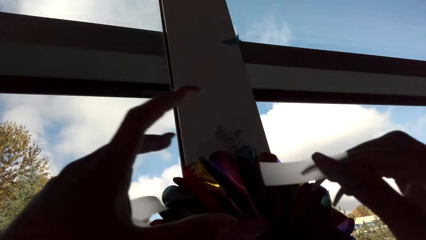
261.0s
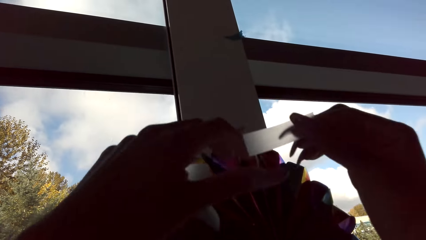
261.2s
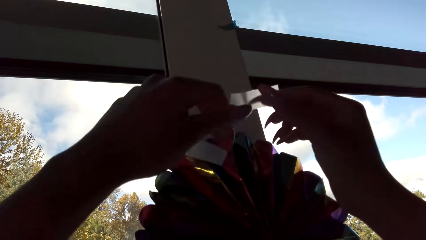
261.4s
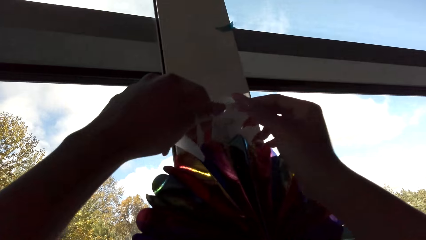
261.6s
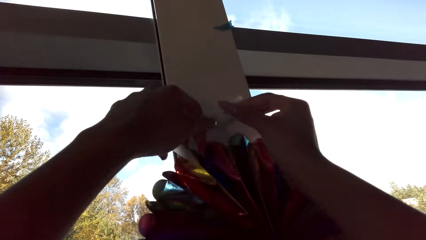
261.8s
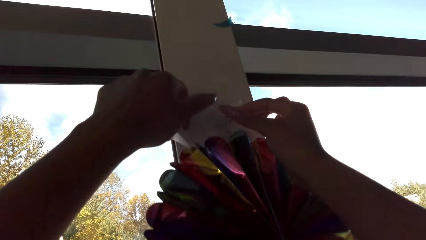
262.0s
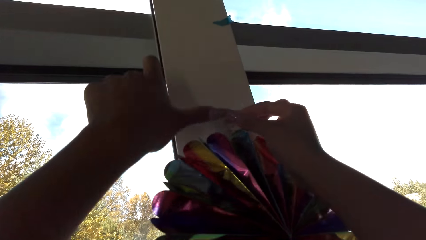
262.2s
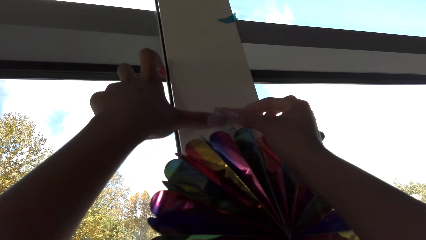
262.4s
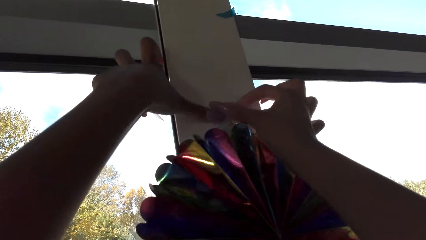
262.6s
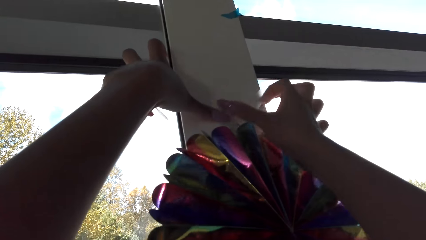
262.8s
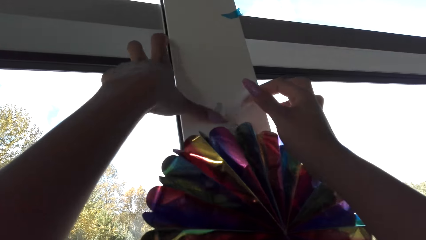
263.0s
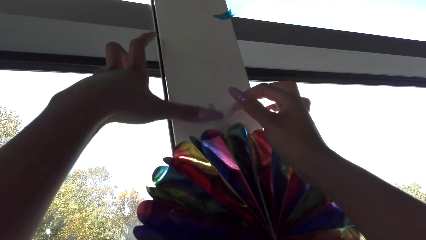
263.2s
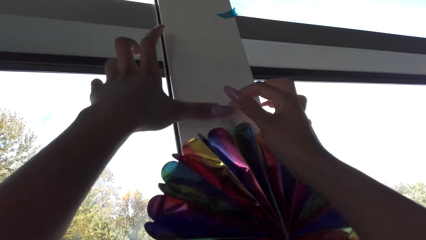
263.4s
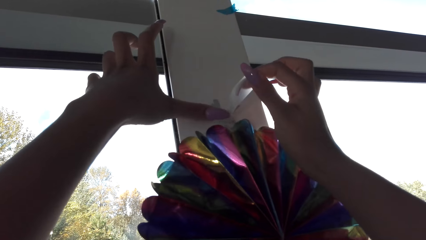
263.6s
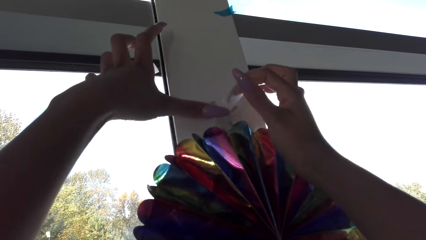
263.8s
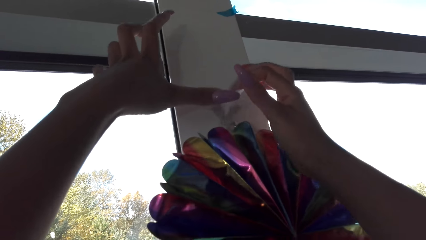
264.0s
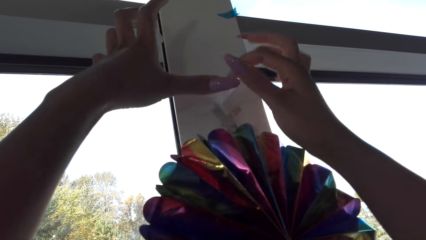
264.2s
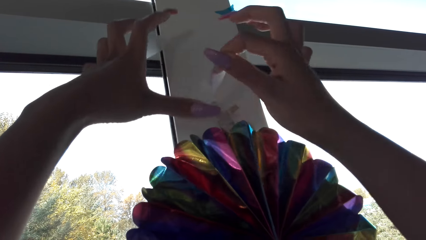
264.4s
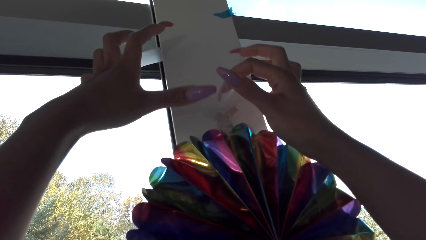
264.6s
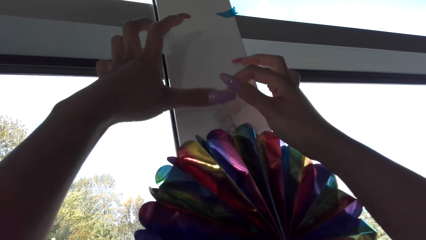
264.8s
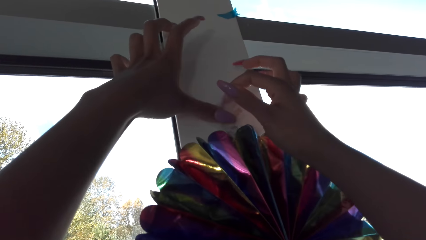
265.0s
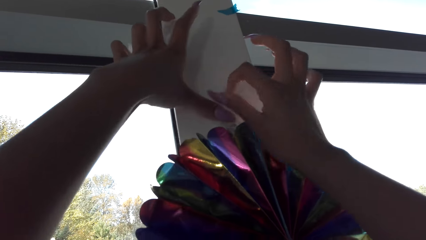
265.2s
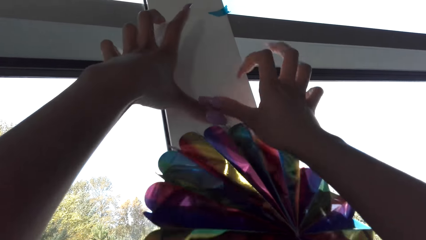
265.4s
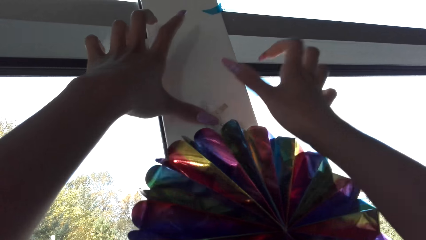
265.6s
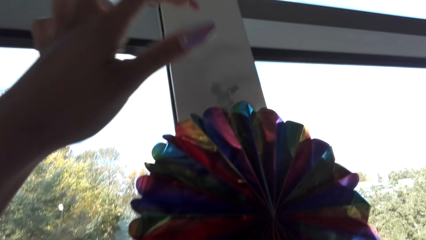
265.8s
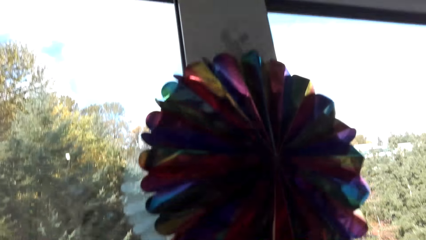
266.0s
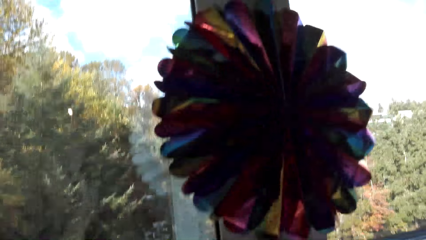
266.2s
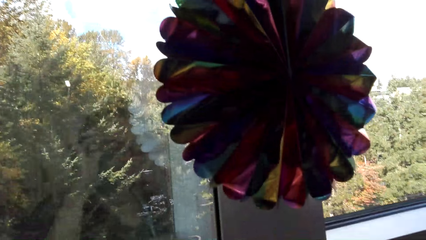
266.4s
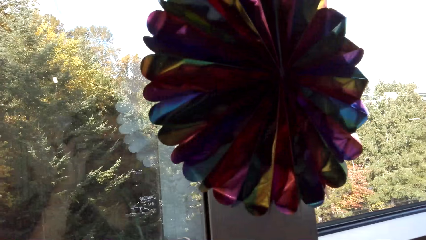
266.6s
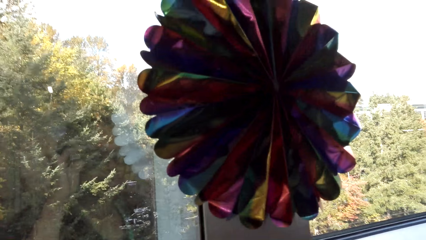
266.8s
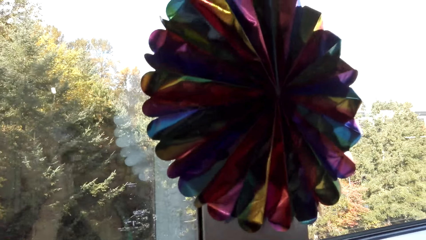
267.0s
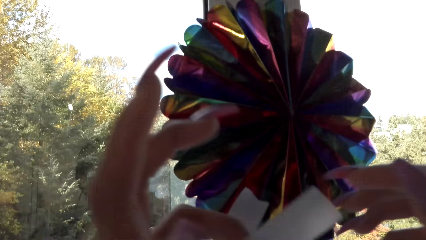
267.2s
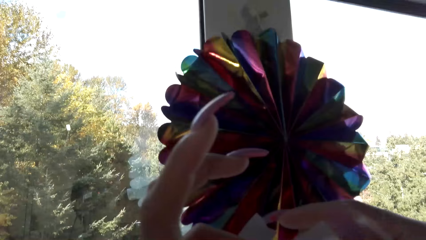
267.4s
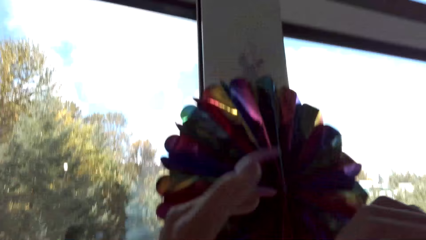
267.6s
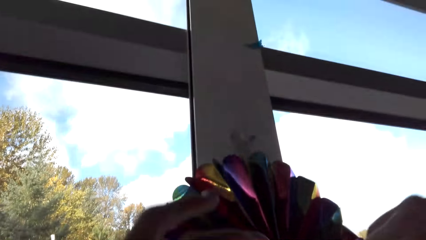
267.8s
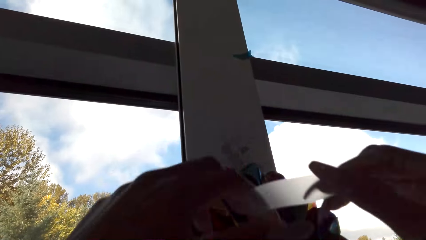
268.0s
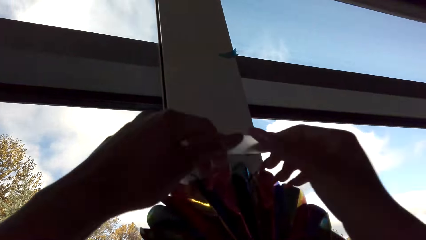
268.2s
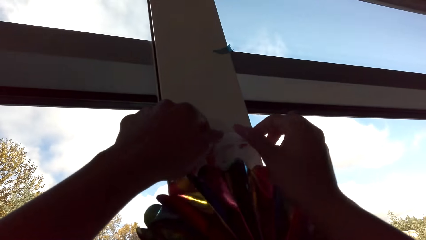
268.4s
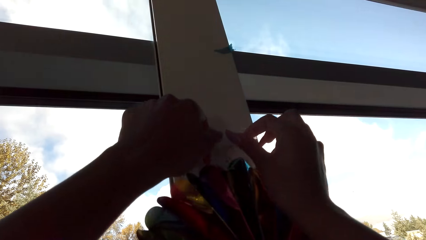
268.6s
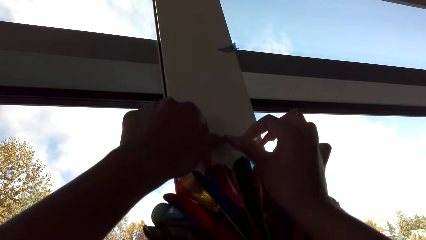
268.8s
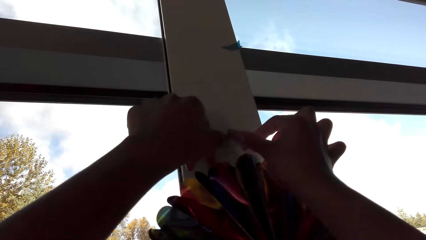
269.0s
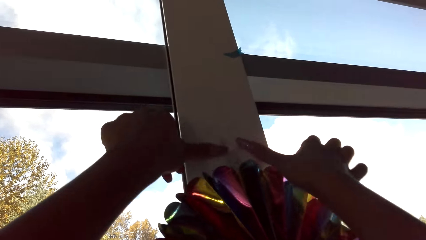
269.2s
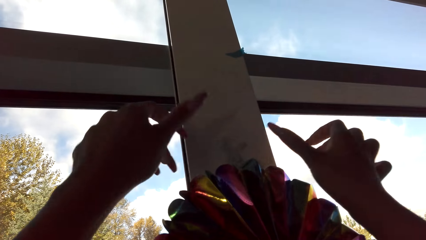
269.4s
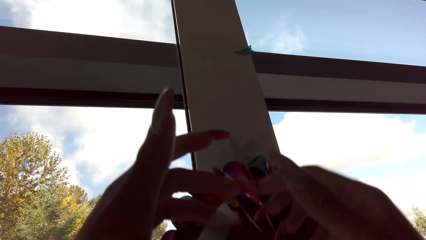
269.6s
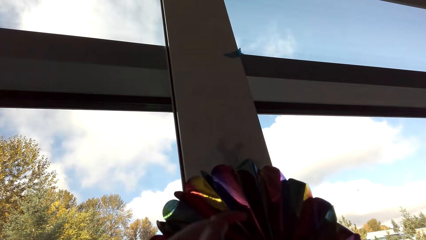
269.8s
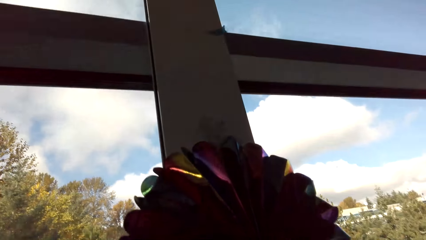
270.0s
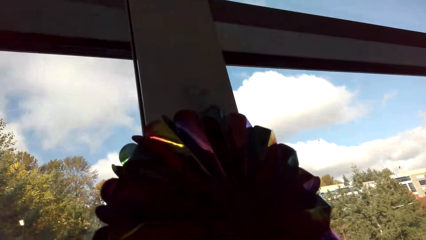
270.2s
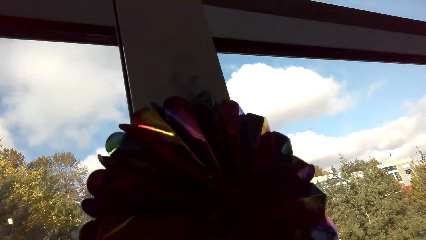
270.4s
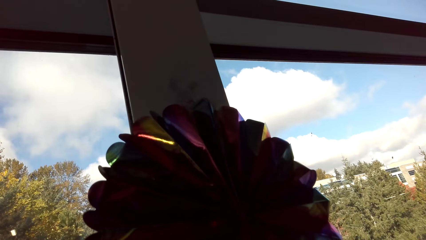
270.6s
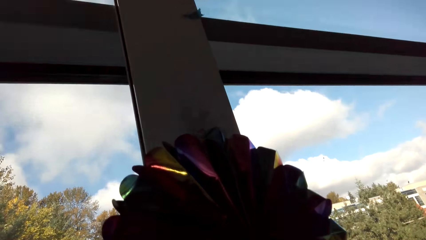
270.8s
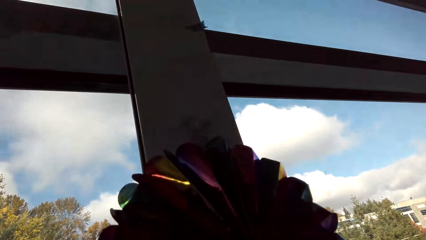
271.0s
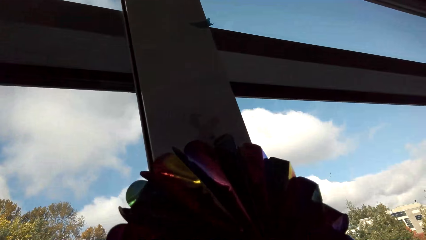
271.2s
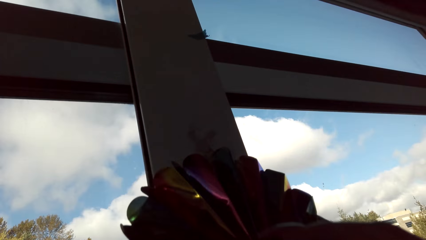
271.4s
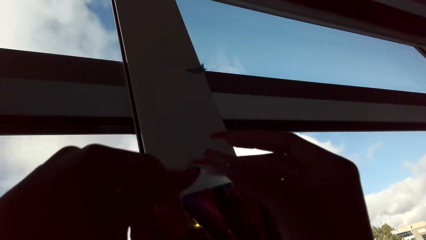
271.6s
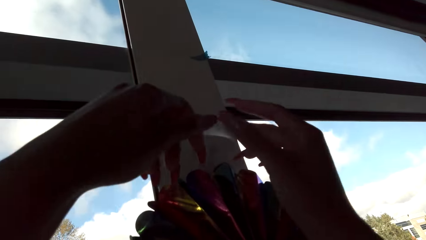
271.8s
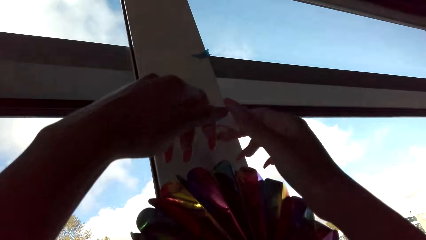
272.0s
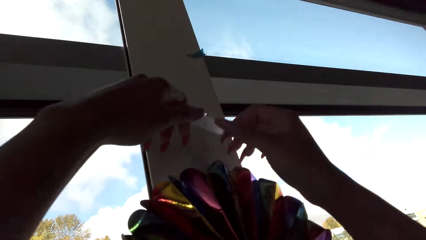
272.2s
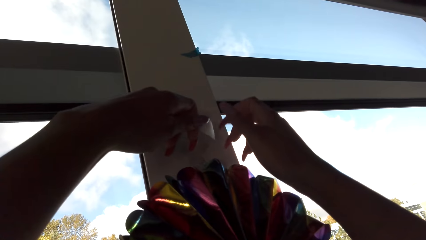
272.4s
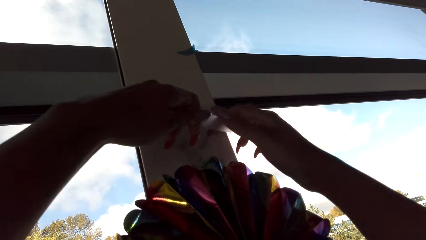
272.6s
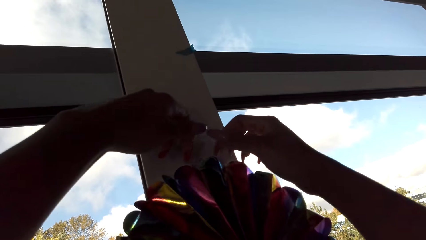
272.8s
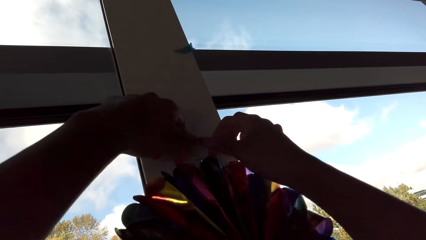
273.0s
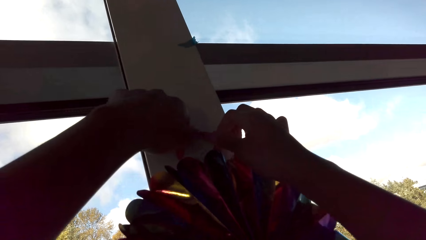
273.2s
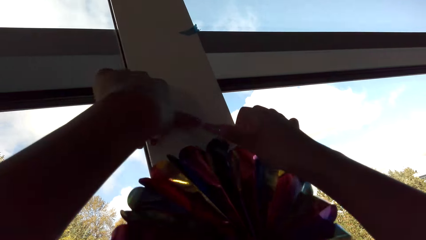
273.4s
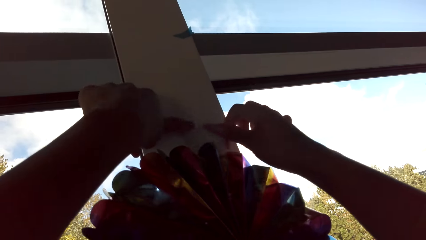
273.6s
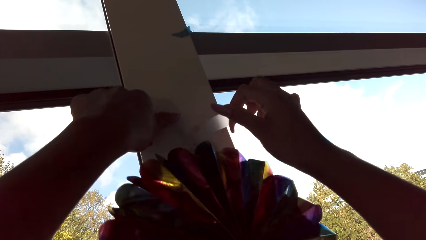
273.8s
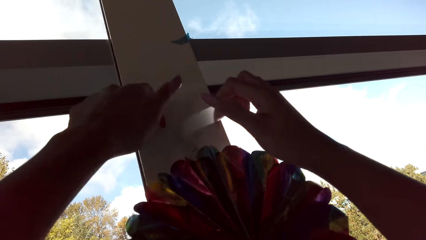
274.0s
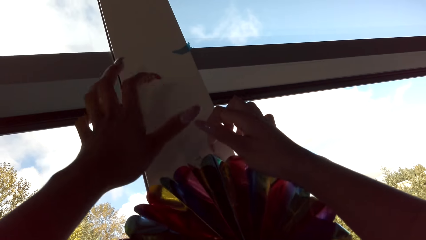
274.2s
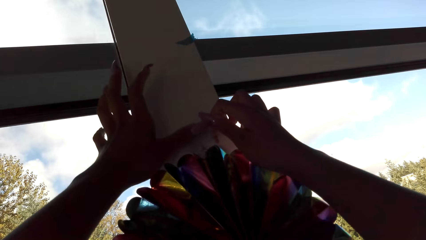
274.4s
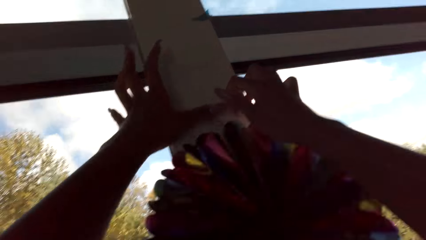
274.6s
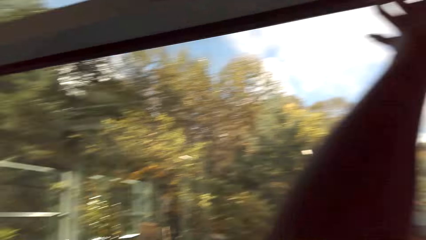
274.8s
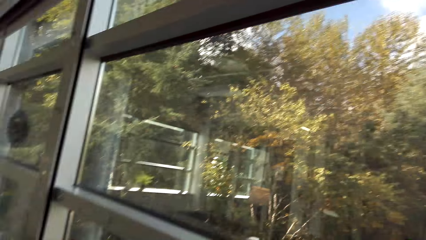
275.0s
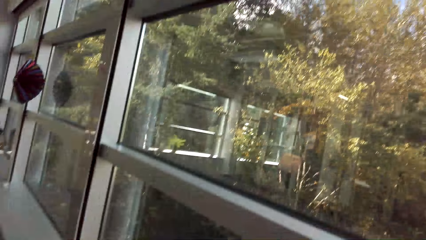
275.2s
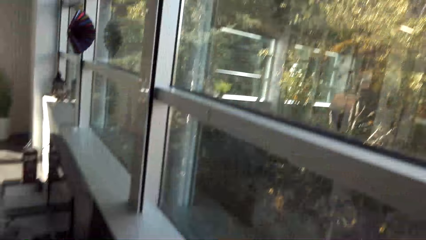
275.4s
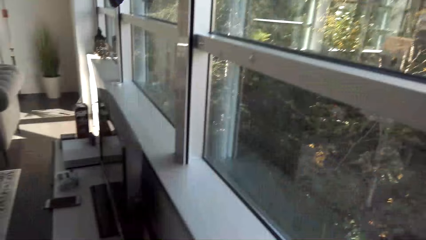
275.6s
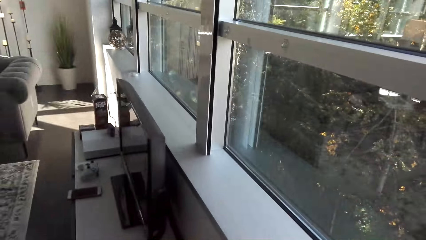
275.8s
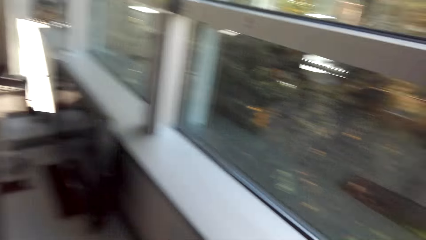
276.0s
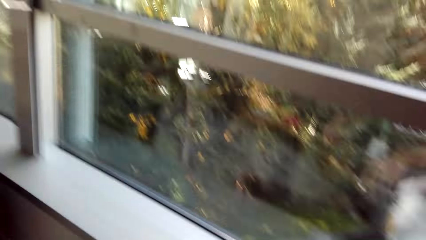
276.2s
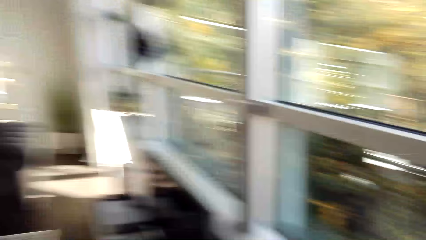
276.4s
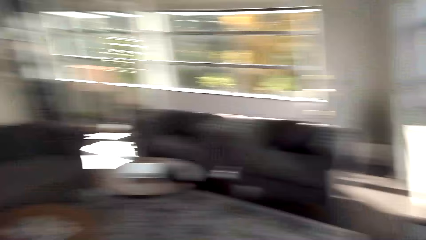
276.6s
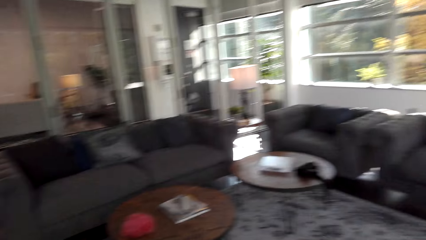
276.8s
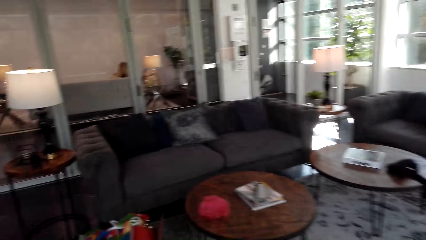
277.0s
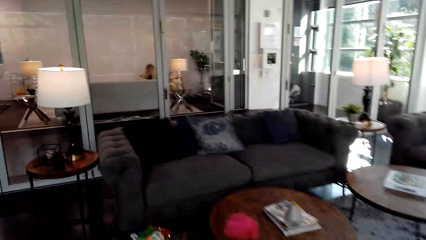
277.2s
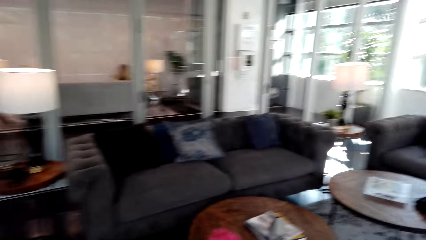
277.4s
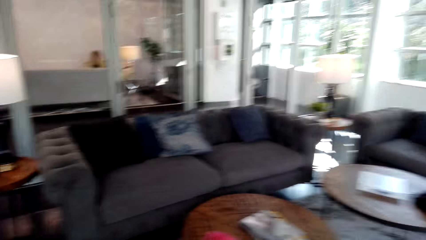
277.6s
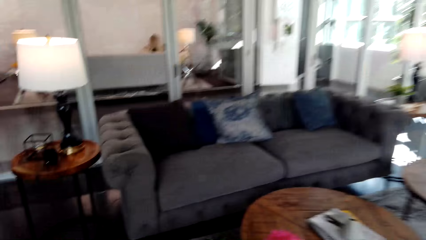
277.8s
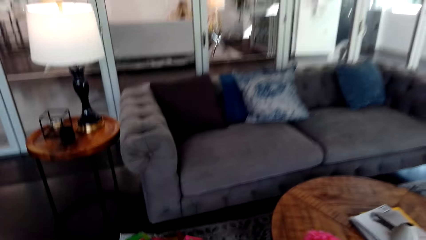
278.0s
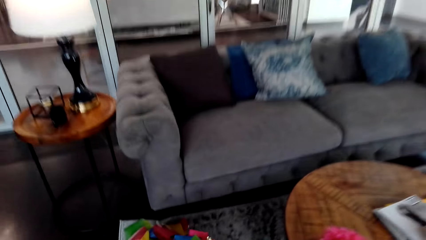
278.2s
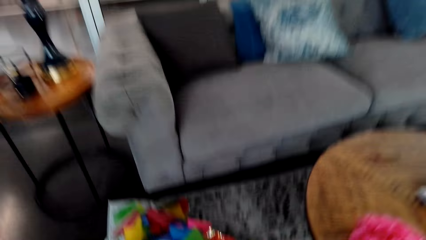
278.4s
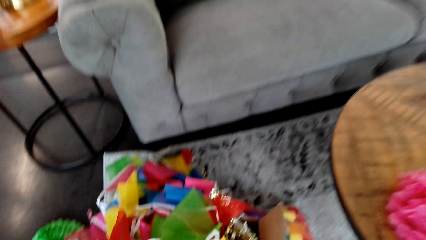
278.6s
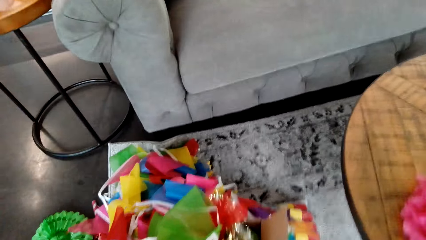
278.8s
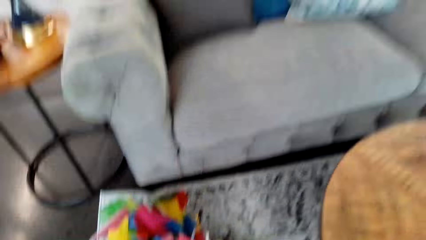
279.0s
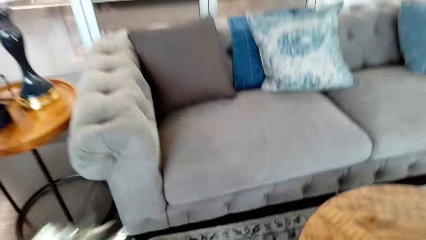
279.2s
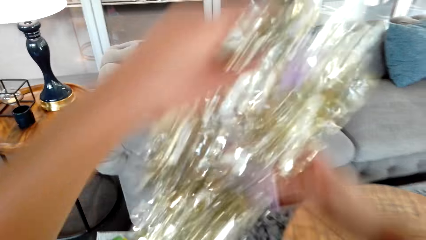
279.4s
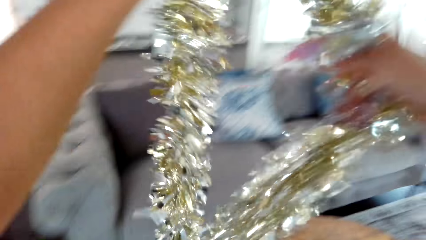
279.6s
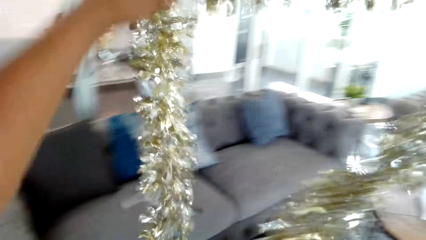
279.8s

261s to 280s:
The camera wearer adds a masking tape on the decoration. They add the masking tape on the decoration repeatedly. They walk around the room. A lady sits in the sofa. The camera wearer picks a decoration.
